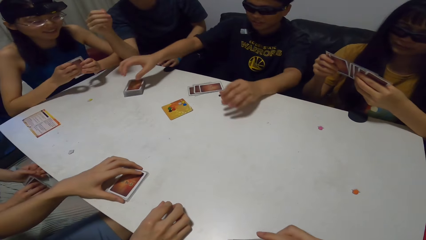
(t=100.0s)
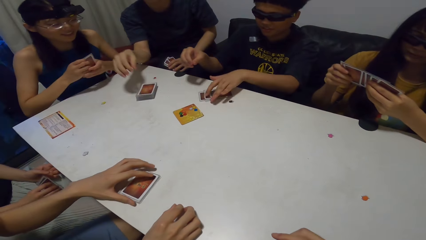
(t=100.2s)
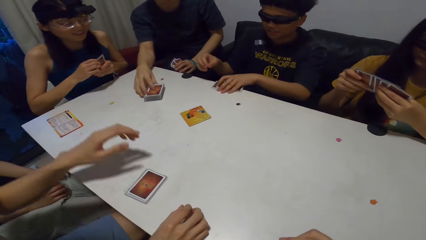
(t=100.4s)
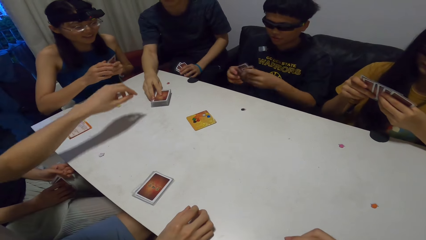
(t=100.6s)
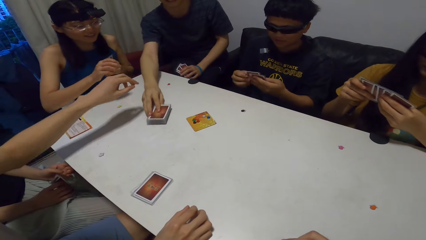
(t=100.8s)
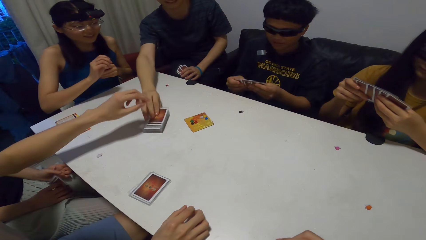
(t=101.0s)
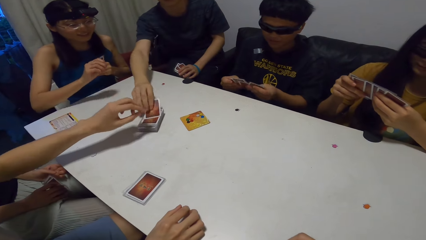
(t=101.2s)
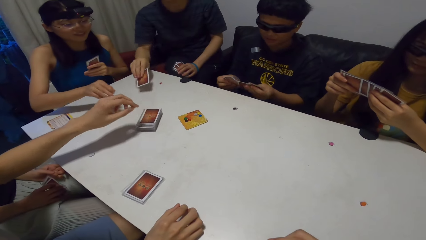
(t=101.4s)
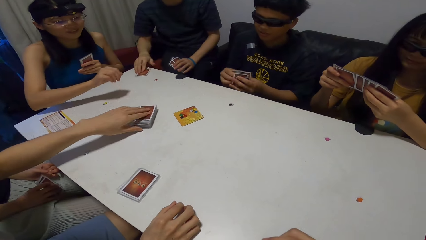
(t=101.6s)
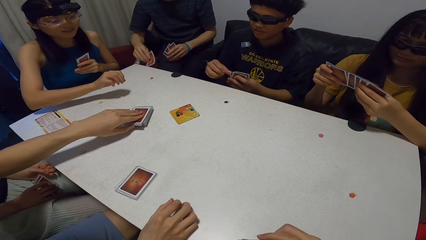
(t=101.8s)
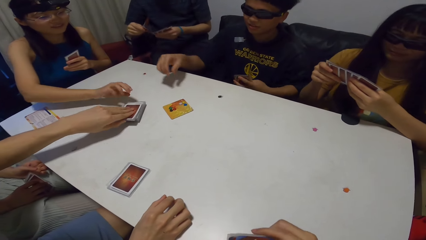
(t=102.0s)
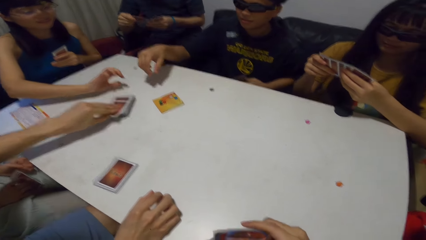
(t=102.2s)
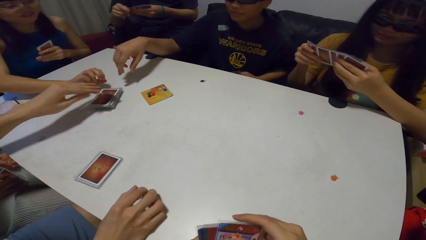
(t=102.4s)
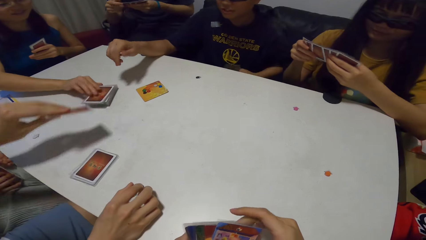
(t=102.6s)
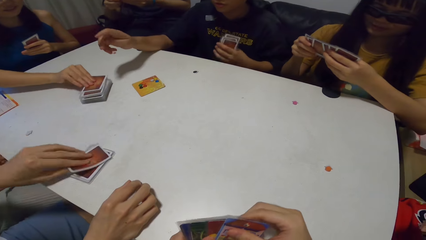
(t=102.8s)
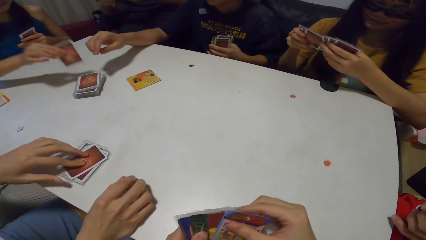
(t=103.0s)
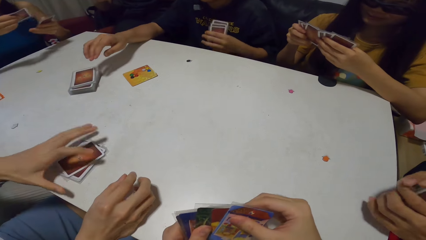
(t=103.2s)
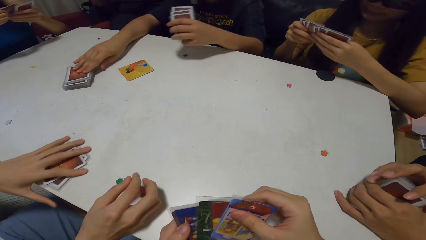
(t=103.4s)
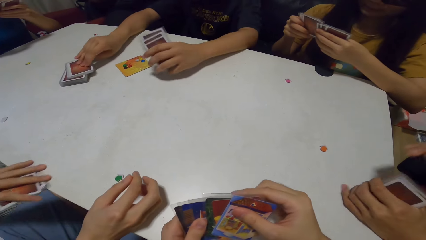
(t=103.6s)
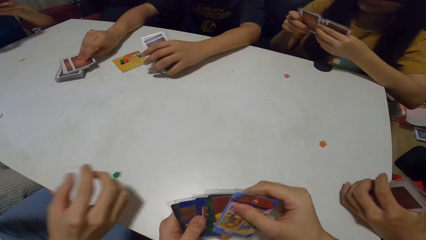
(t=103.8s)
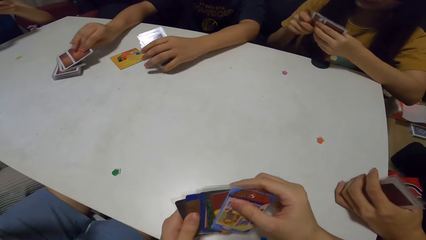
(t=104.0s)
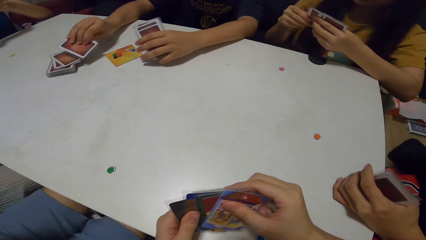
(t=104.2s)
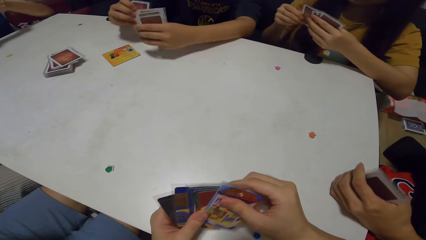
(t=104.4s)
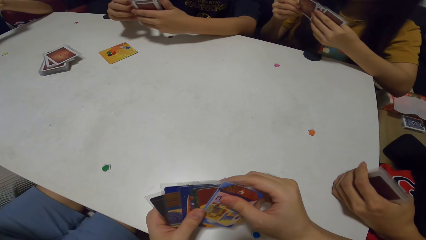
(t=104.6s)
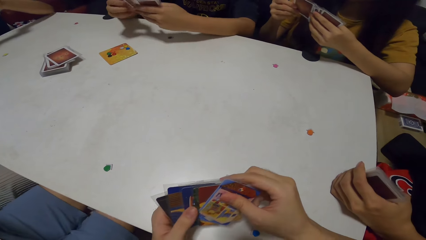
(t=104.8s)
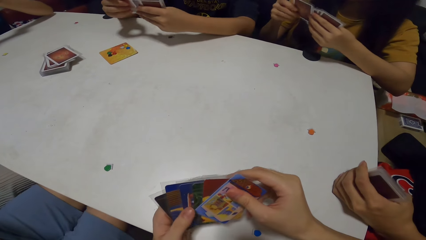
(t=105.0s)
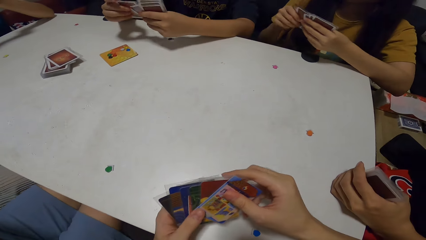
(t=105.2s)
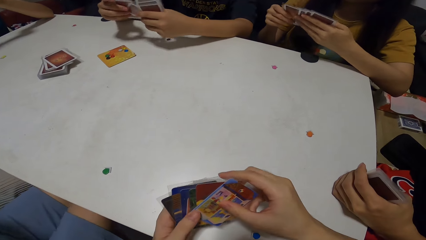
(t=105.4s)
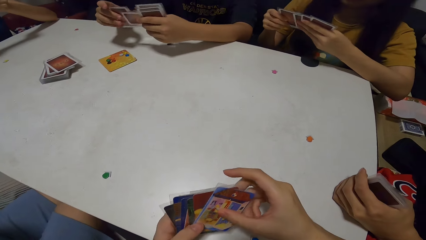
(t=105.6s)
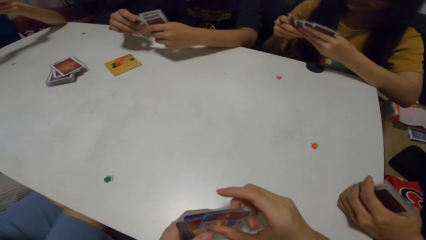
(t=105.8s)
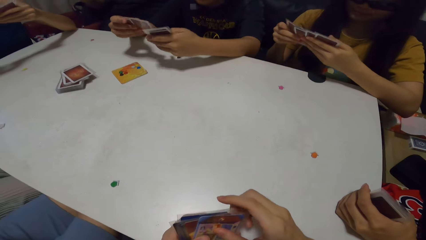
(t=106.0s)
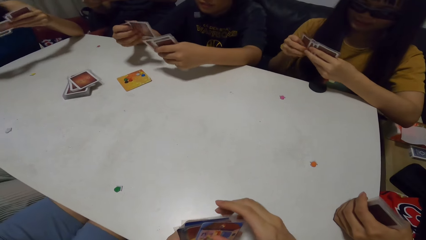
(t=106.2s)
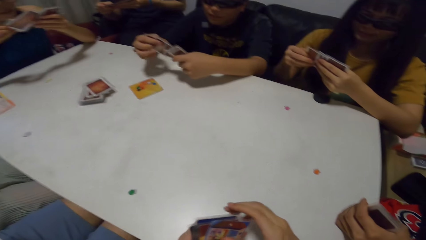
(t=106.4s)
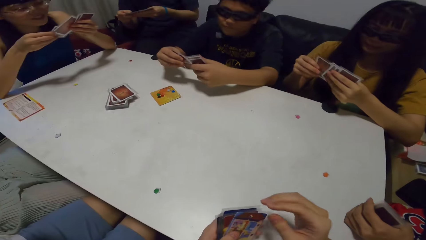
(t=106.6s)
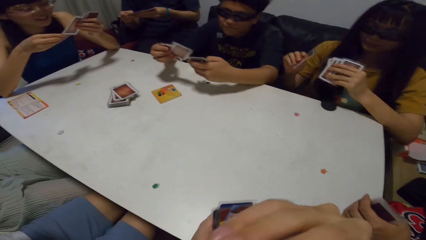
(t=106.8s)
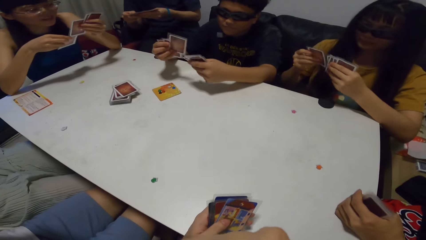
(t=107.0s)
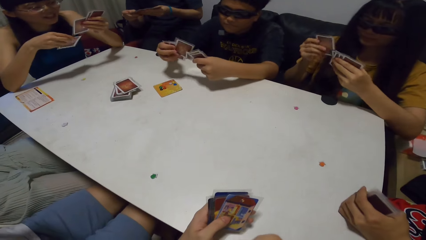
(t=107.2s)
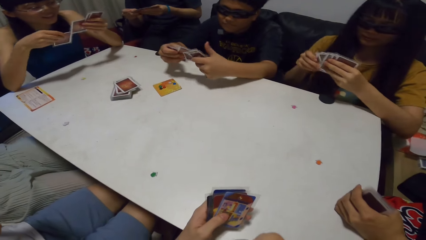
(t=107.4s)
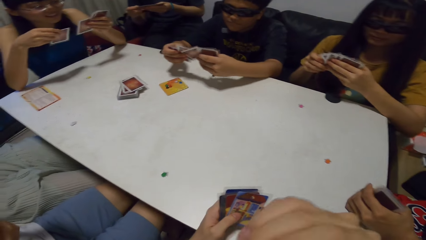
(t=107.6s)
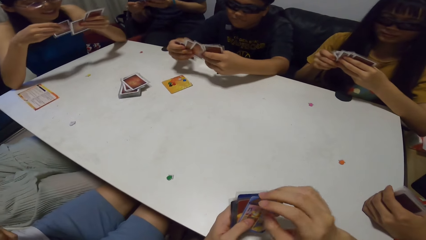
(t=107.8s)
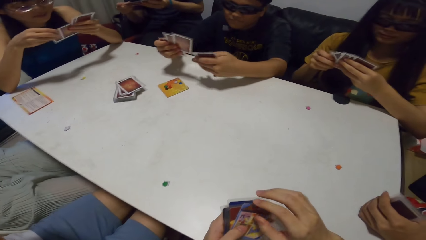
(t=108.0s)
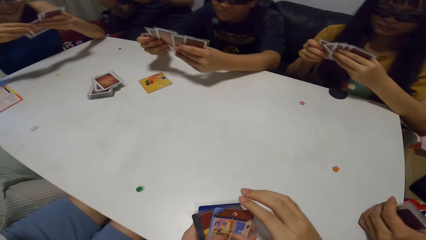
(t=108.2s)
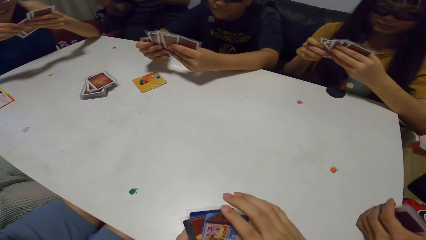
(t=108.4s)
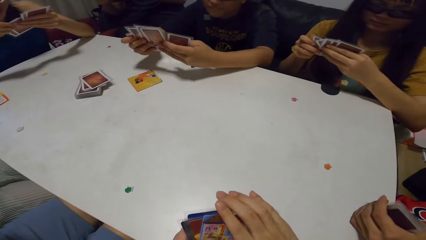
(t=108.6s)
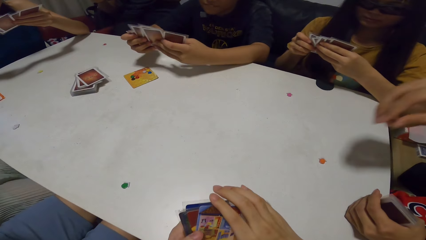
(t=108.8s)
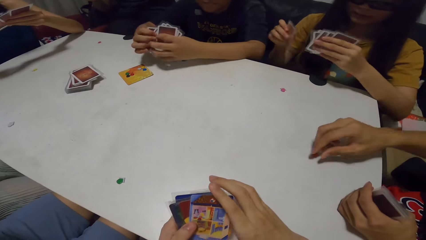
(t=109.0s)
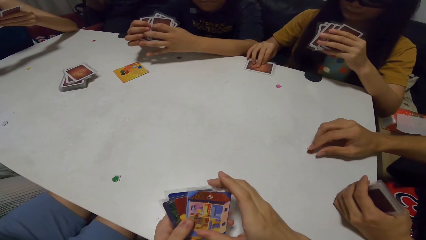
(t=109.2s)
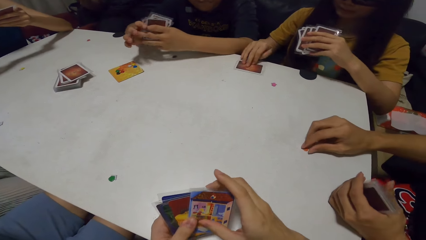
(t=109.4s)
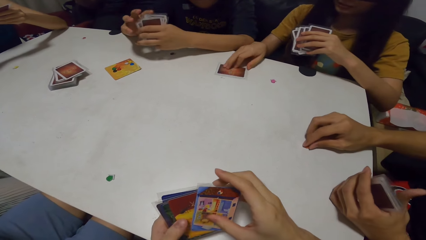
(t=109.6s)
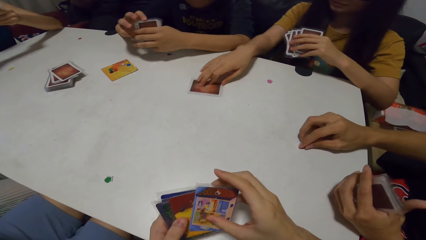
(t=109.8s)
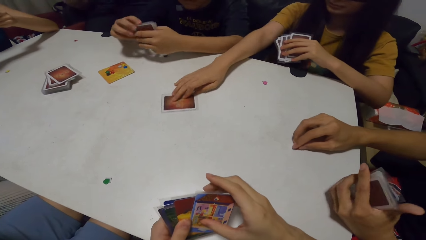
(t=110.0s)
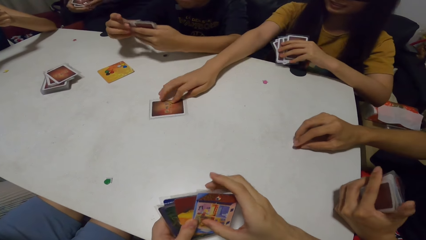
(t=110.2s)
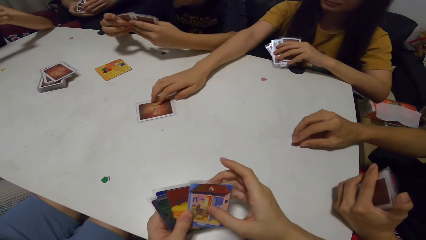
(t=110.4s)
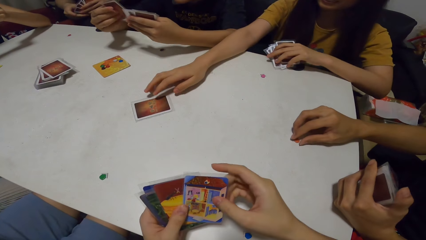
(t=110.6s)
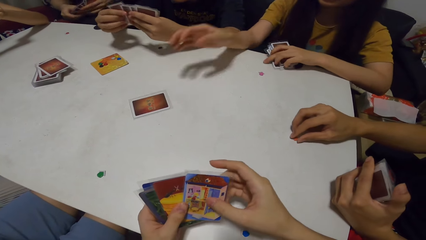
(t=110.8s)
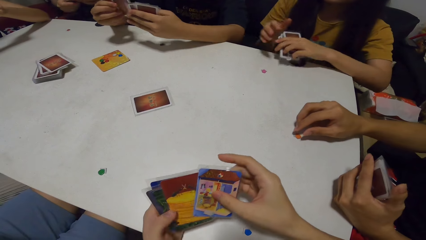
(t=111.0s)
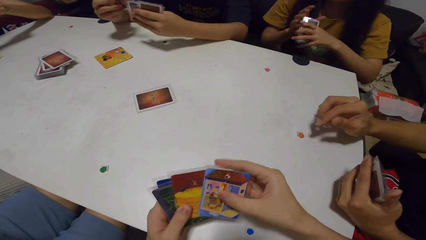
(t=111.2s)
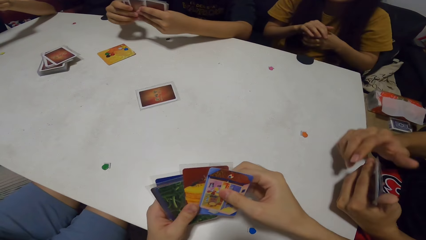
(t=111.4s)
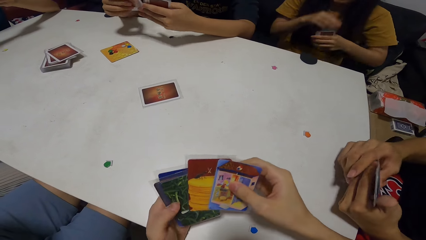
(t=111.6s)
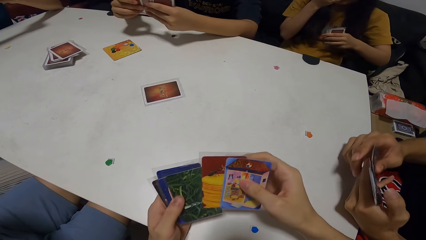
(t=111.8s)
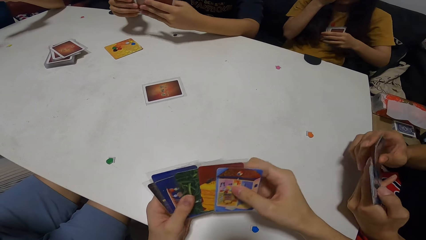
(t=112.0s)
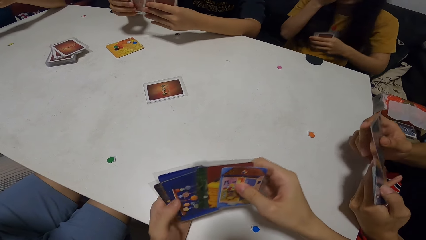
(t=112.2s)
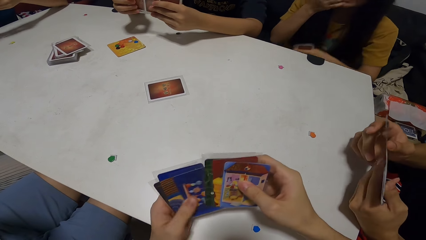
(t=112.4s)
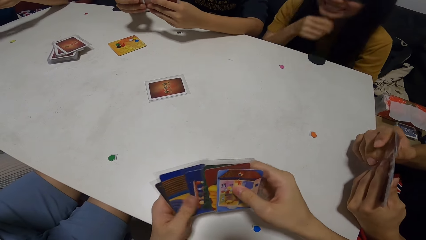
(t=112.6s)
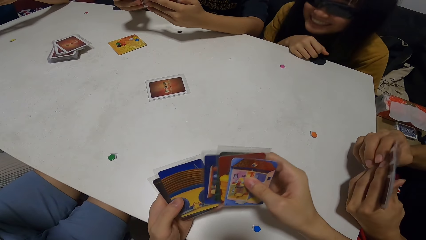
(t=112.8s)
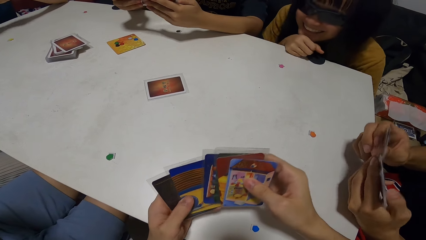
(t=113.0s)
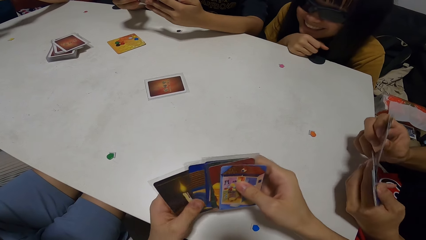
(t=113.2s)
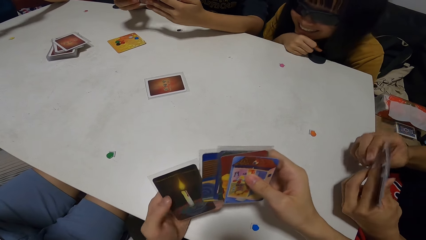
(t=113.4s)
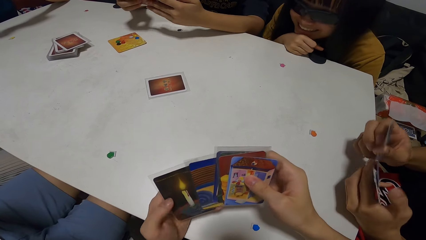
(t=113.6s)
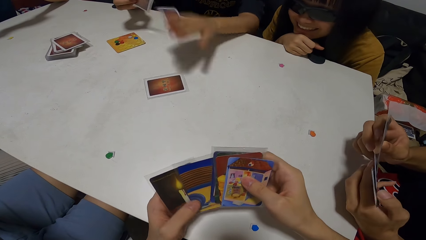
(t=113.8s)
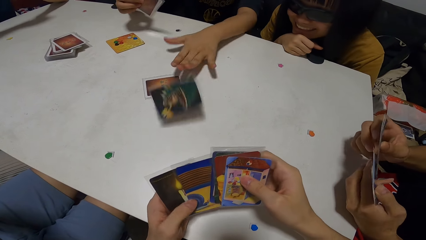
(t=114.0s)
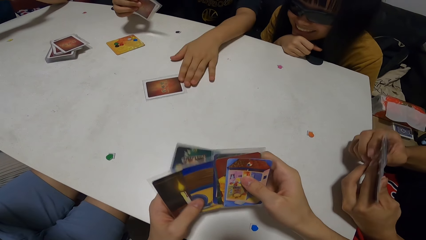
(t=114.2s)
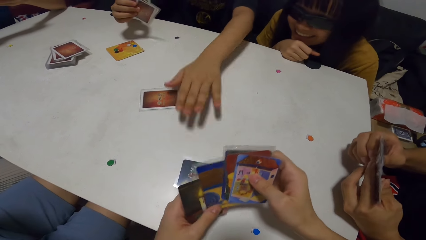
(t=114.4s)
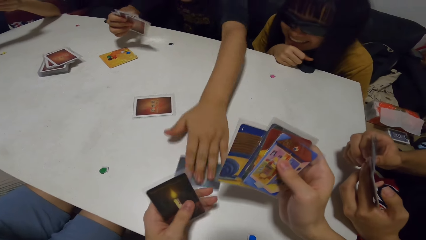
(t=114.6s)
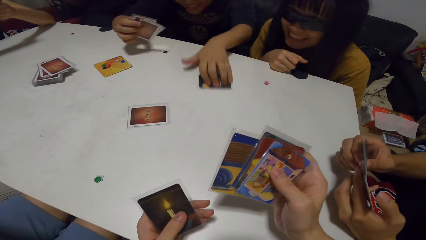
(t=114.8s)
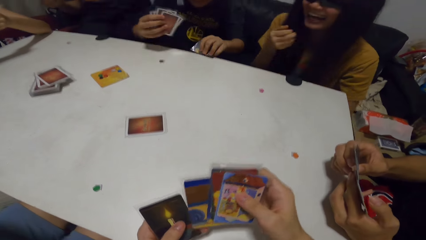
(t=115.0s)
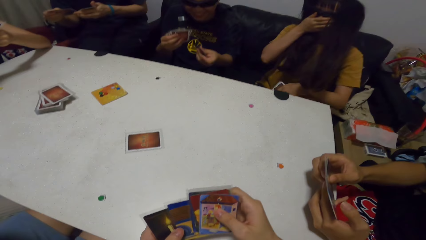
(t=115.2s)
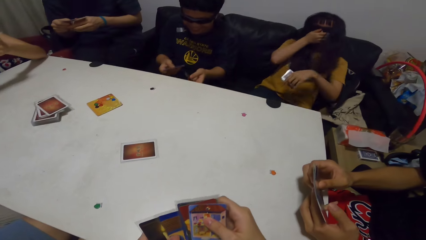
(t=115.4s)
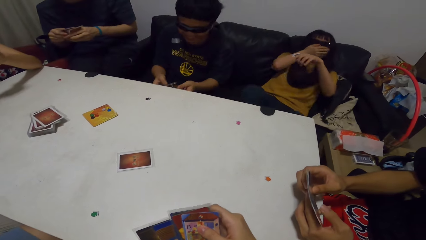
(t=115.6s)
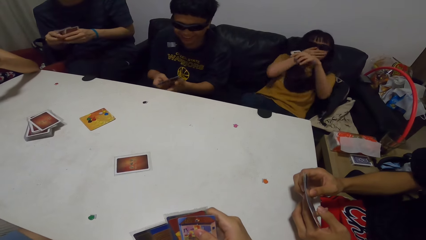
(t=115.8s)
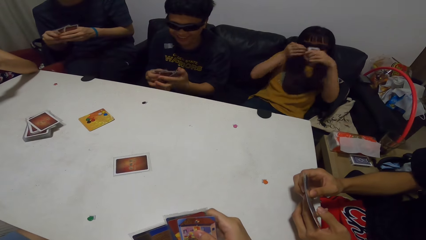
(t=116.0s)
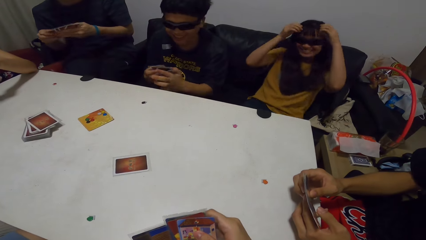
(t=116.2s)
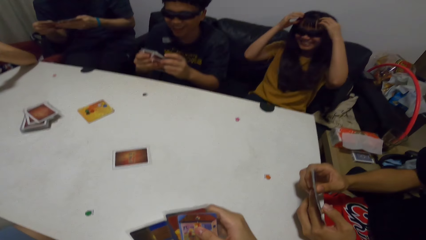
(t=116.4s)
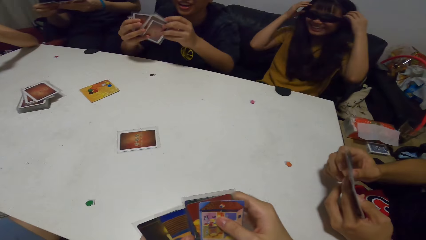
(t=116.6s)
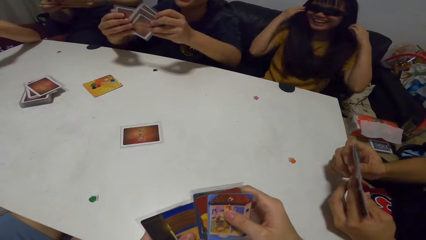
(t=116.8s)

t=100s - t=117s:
A man drops the cards on the table with his right hand. Another man moves the cards on the table with his right hand, and picks a card from the table with his right hand. Another man picks a card from the table with his left hand, and drops the card on some cards with his left hand. A woman picks a card from the table with her left hand. The man picks the cards from the table with his left hand. The first man picks a card from the table with his right hand. Another man stretches. Another woman shuffles the card. A man shuffles the card. The first woman interacts with the camera wearer, the men and the other woman. The first woman shuffles the card. The other woman shuffles the card. The camera wearer shuffles the card. The other woman drops a card on the table with her right hand. A man touches a token on the table with his right hand. The woman moves the card on the table with her right hand. A man shuffles the card. The woman touches her face, and leans forward. The camera wearer shuffles the card. A man shuffles cards. The man throws a card on the table with his left hand, moves the card on the table with his left hand, and picks the card from the table with his left hand. The woman closes her mouth with her right hand. The woman laughs, and raises her hands up. The woman adjusts her hair with her hands. The man shuffles cards.
